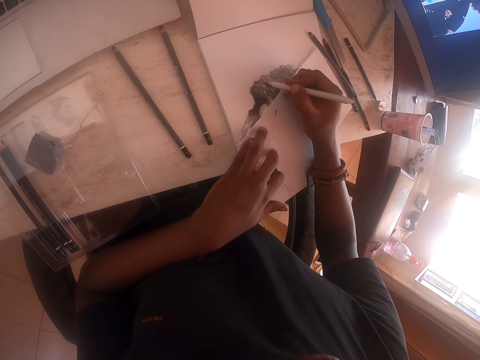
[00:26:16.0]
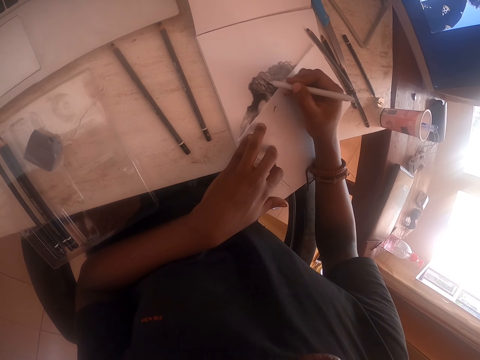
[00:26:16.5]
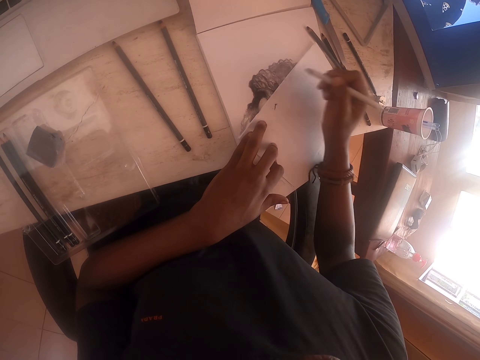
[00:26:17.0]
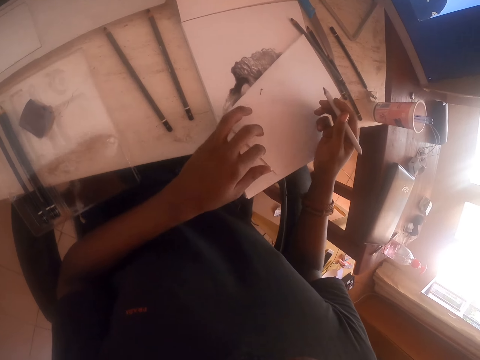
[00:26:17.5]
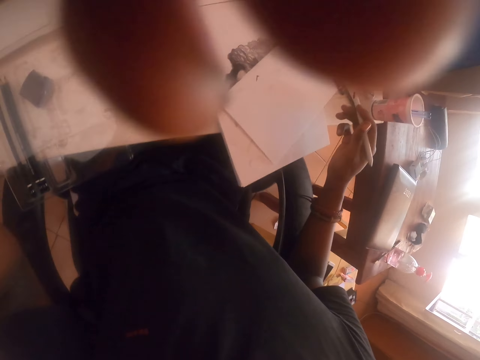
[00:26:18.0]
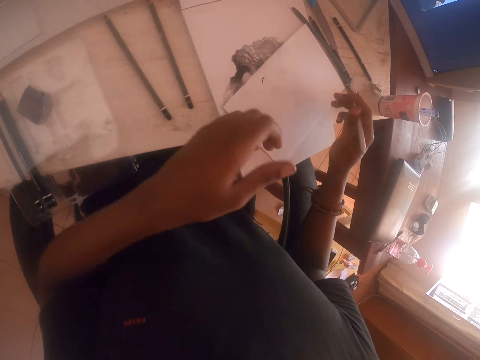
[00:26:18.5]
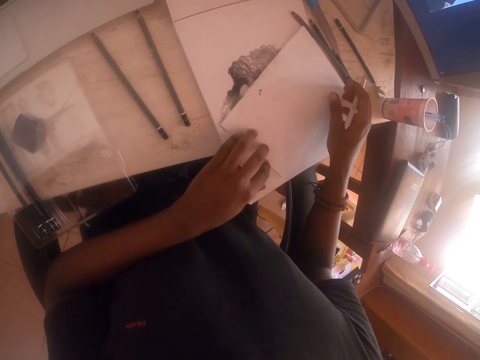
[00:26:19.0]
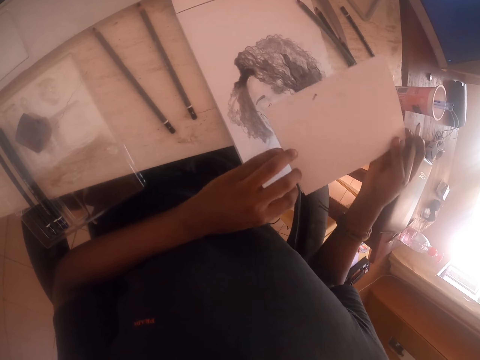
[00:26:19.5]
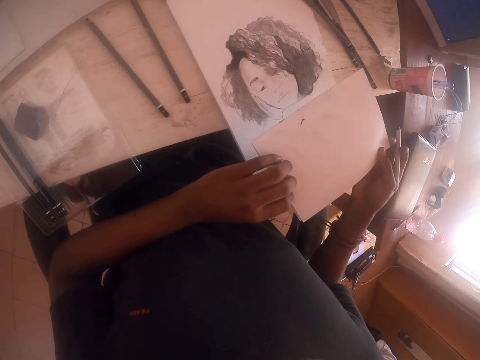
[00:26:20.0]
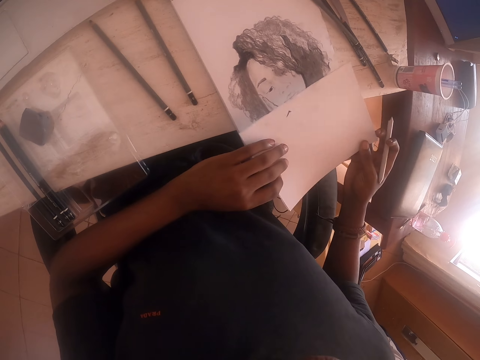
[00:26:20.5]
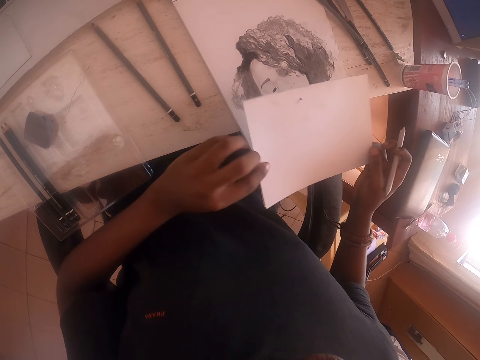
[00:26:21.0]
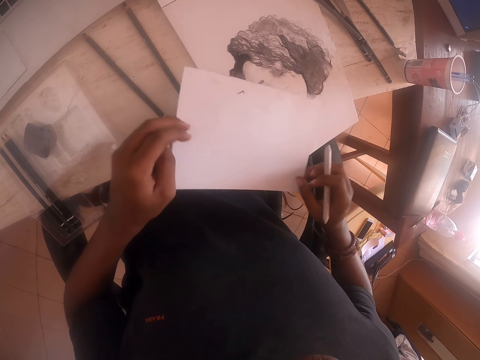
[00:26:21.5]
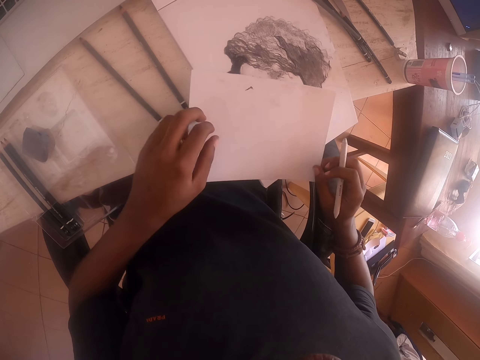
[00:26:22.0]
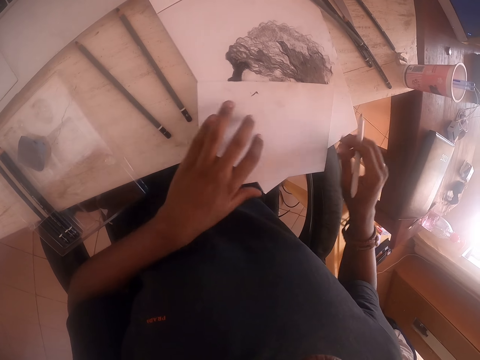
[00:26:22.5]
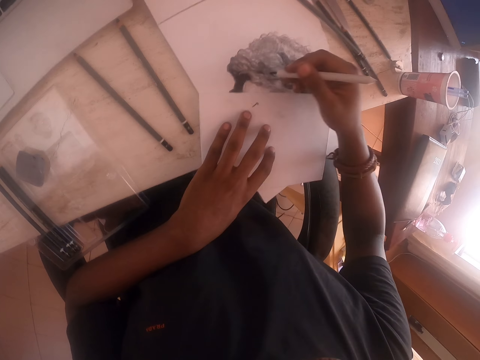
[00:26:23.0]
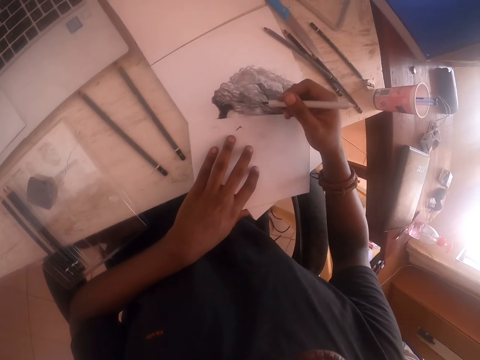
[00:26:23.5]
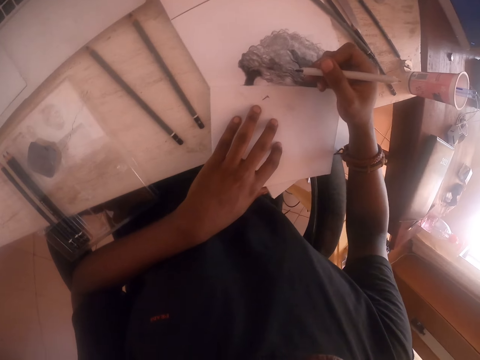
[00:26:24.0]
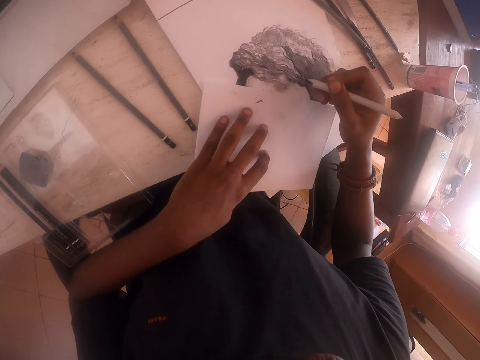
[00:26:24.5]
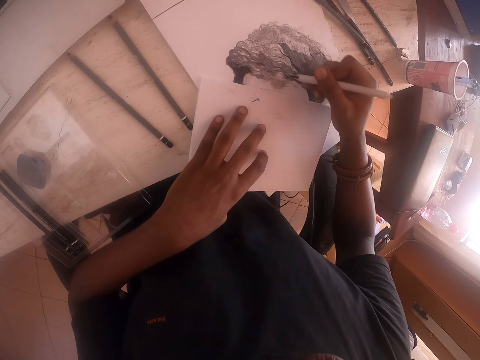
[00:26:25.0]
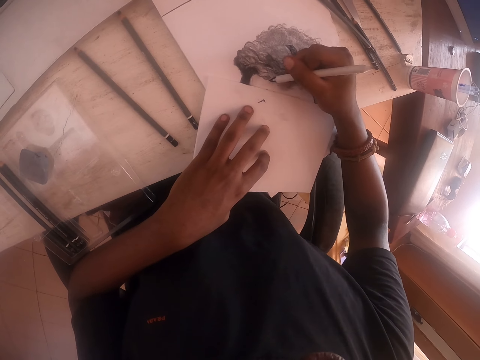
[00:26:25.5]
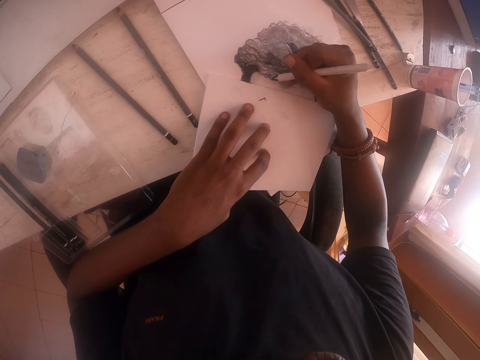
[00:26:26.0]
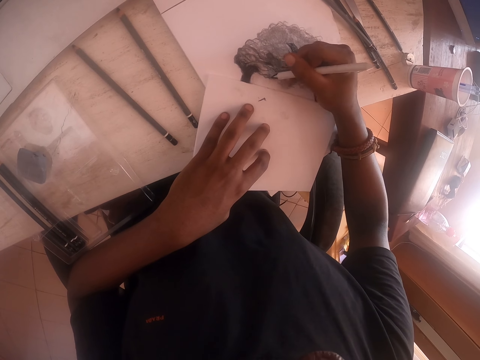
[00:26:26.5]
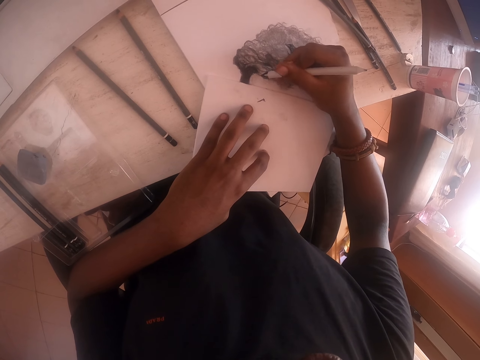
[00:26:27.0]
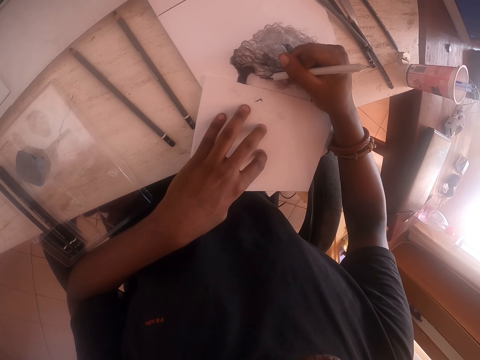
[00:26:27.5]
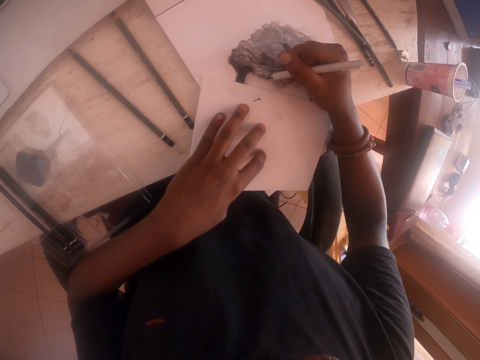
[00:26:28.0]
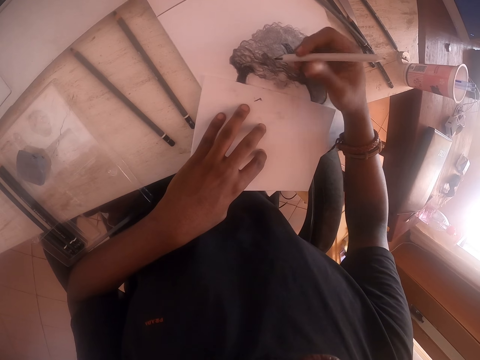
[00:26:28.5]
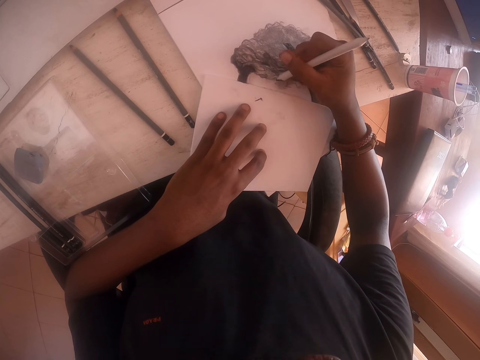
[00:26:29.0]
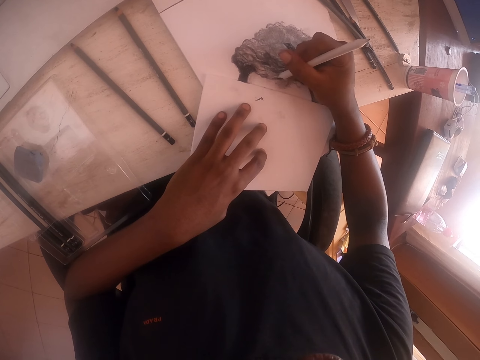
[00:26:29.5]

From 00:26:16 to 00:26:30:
The camera wearer pulls back the drawing pen. They lift the left hand. They adjust the camera. They drop the left hand. They move the paper. They place the paper on the drawing book. They move the drawing pen. They cover the drawing. They draw on the drawing book with the drawing pen. They push the paper. They move the drawing pen and draw on the drawing book with the drawing pen.

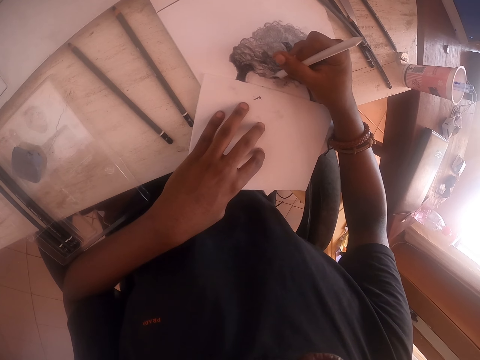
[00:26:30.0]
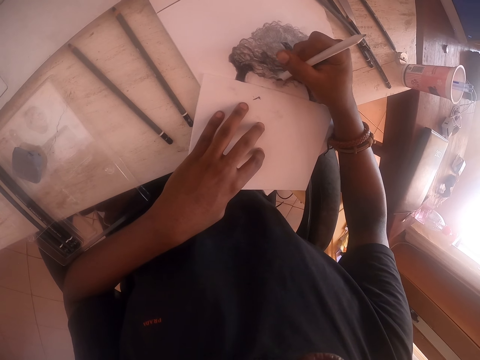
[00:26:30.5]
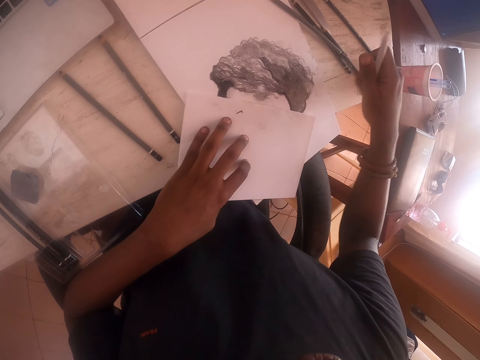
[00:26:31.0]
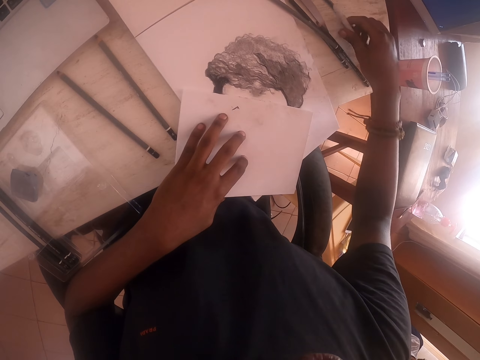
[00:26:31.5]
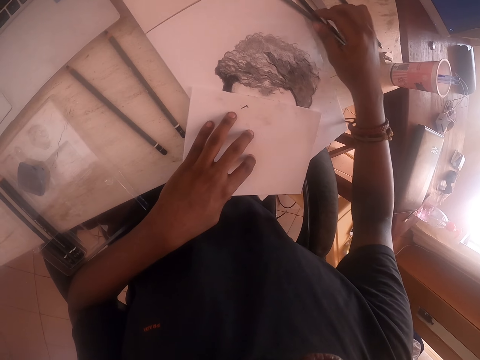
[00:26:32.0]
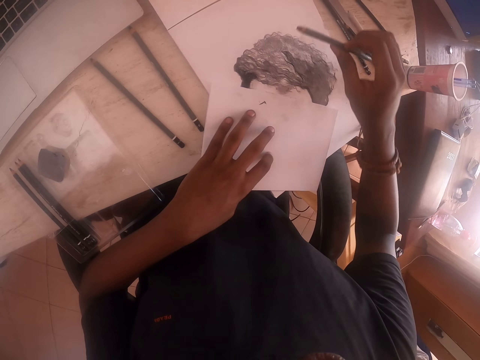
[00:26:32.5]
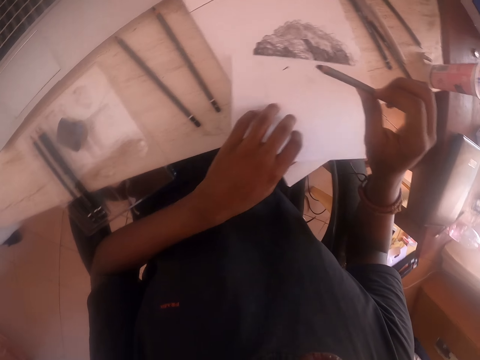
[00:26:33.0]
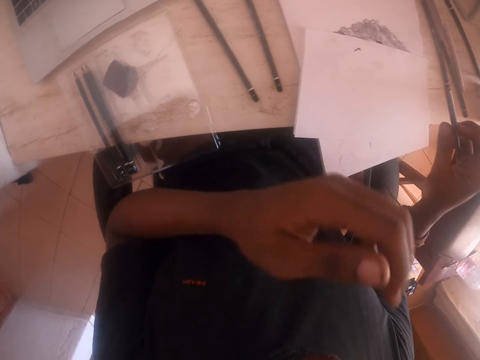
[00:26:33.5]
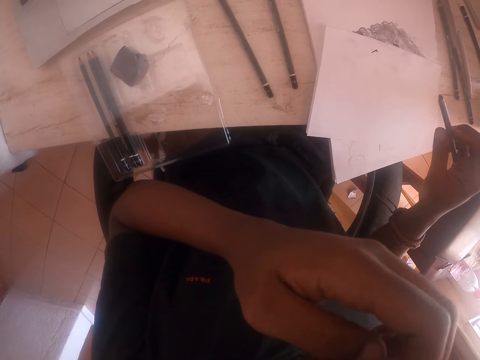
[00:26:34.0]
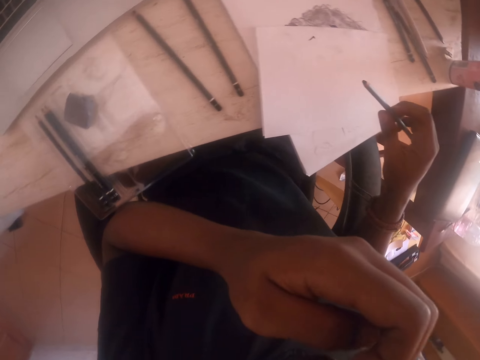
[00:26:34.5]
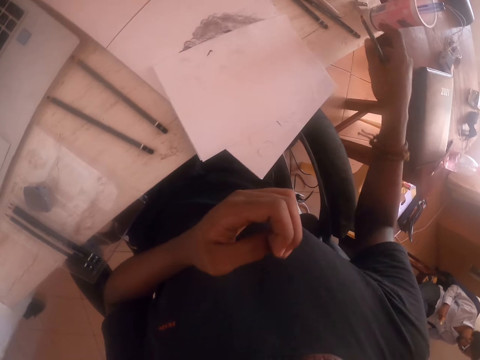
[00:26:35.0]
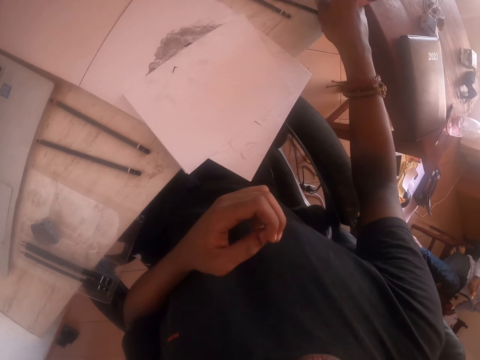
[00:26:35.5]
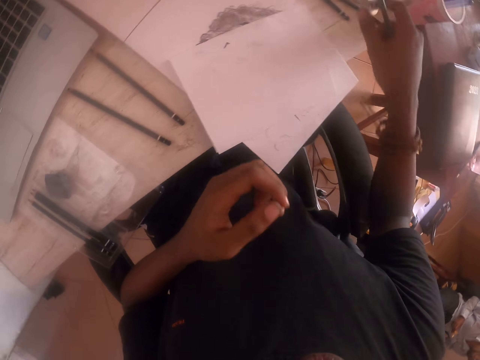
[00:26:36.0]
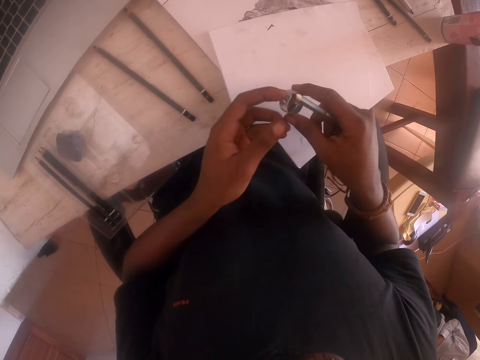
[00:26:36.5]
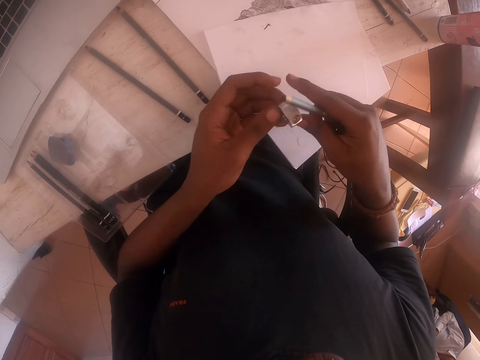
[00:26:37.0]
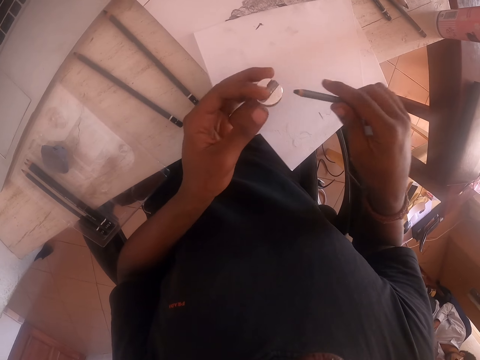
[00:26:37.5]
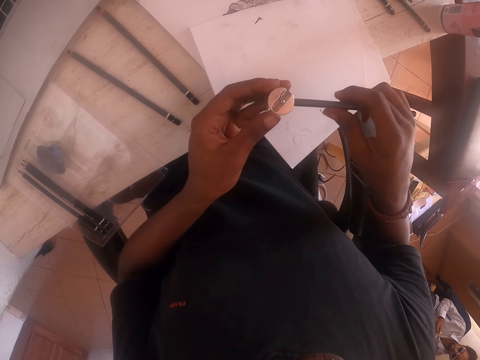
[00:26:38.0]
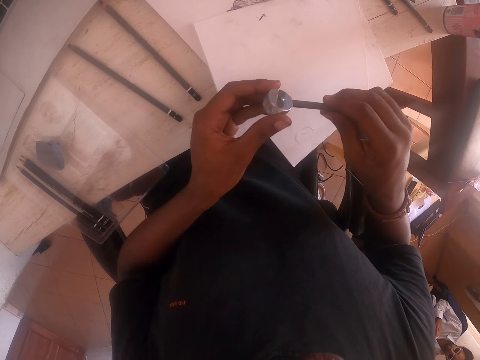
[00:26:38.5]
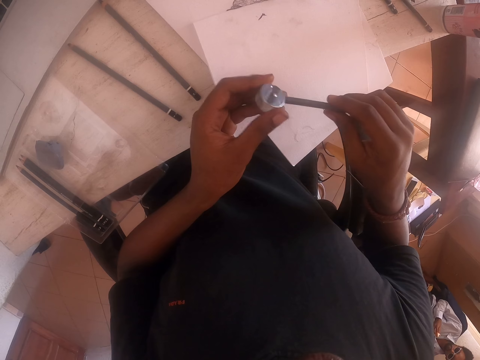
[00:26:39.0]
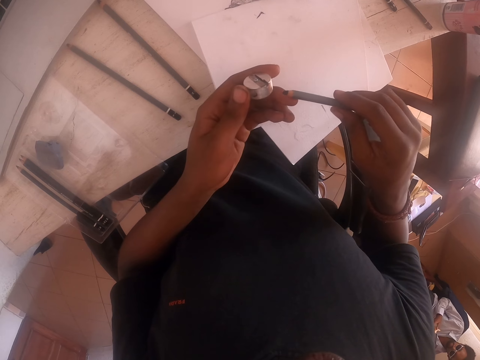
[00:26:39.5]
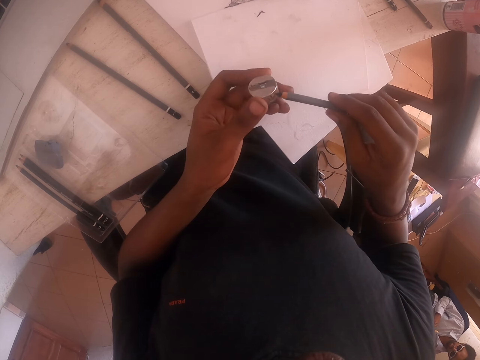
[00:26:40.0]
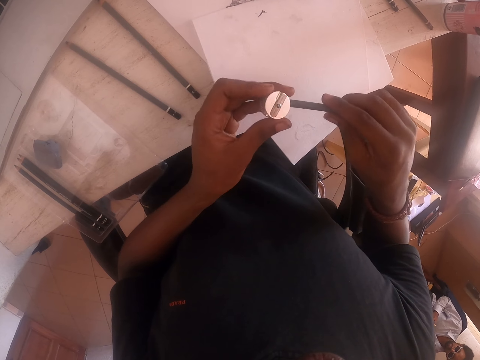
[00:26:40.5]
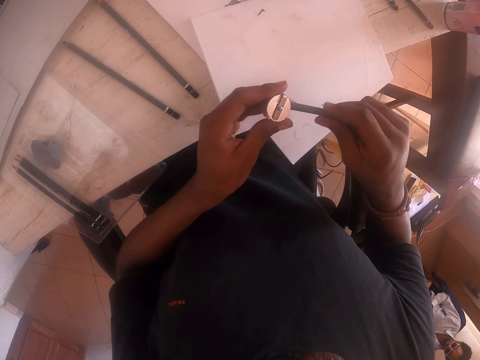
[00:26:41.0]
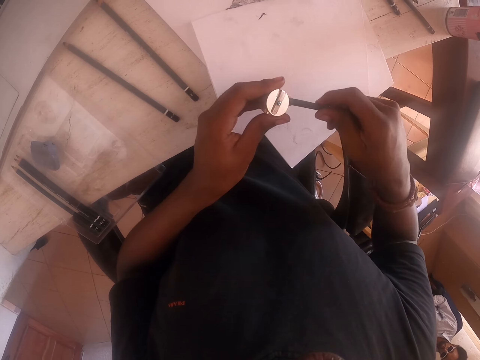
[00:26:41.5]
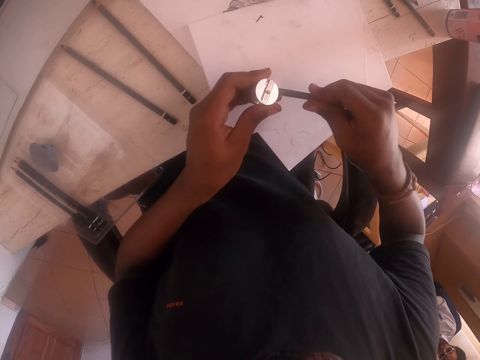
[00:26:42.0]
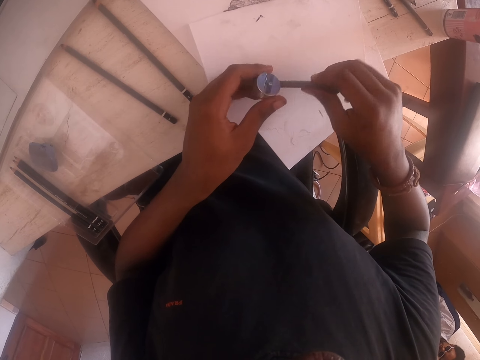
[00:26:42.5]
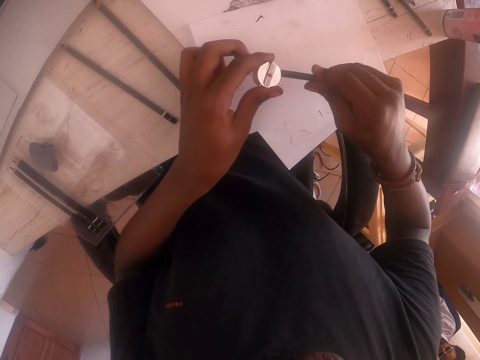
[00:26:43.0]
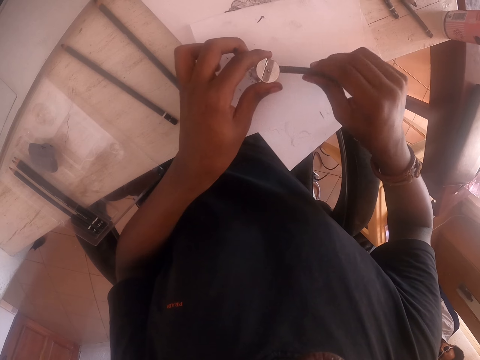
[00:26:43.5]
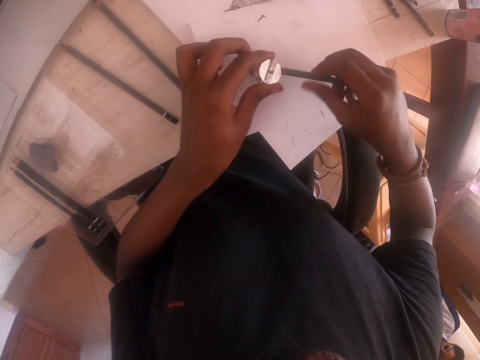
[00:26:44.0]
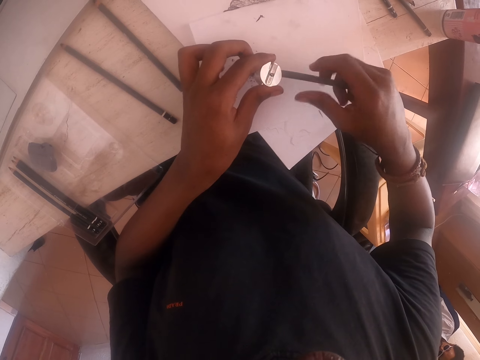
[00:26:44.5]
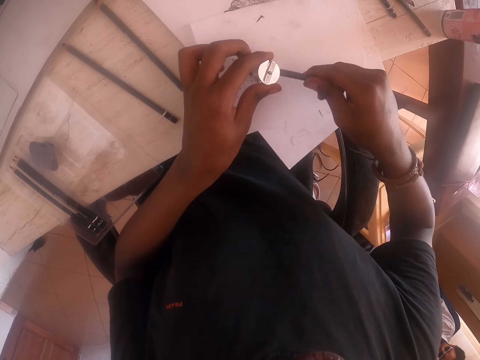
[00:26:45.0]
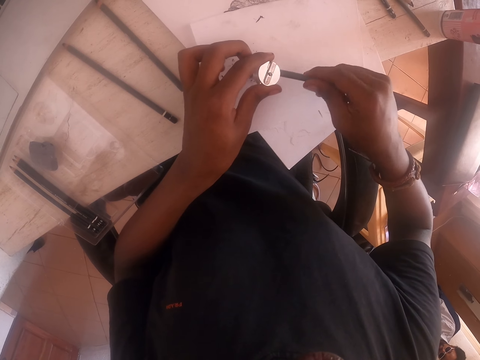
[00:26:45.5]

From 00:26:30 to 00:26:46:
The camera wearer moves the drawing pen. He places the drawing pen on the table. He picks up a pencil. He lifts the pencil and pushes the pencil. He lifts the left hand. He scratches his face with the left hand. He moves the right hand. He picks up a sharpener. He drops the pencil. He lifts the sharpener. He moves both hands. He moves the sharpener. He sharpens the pencil.
